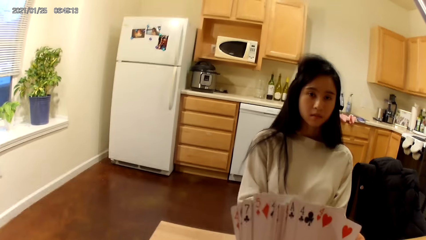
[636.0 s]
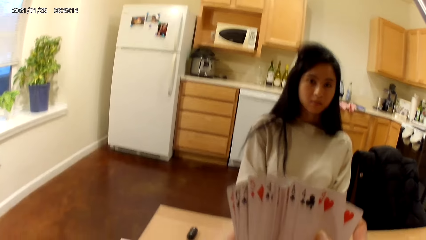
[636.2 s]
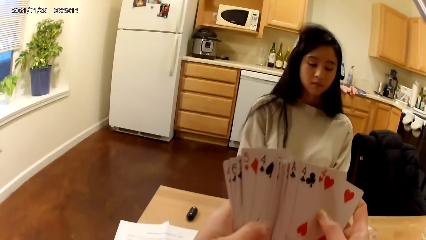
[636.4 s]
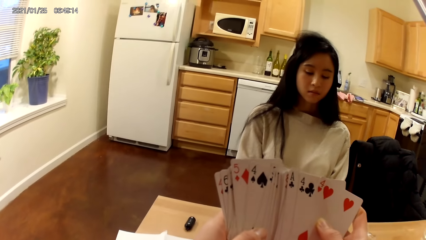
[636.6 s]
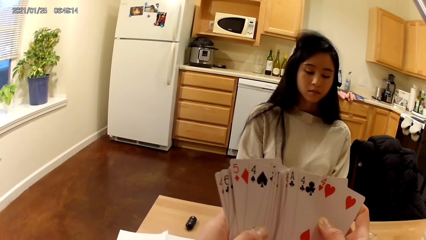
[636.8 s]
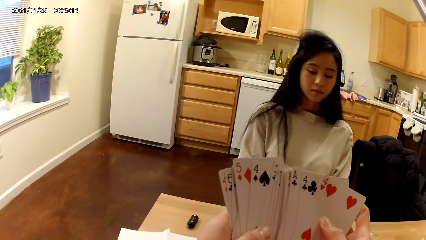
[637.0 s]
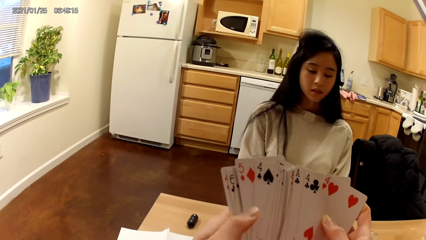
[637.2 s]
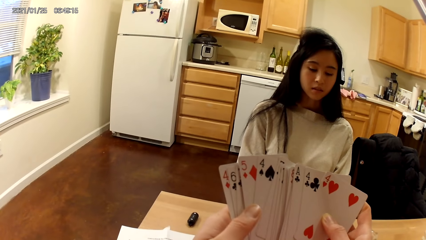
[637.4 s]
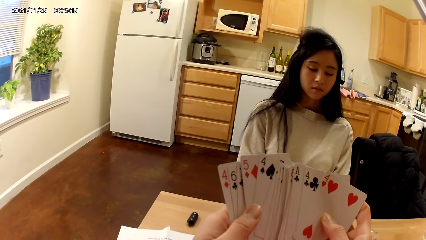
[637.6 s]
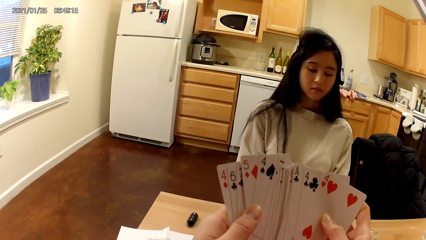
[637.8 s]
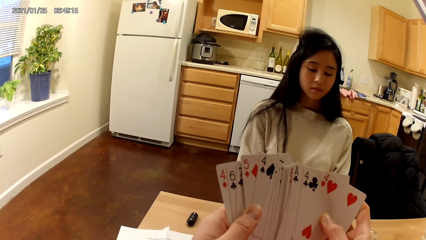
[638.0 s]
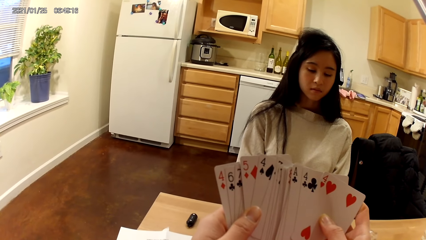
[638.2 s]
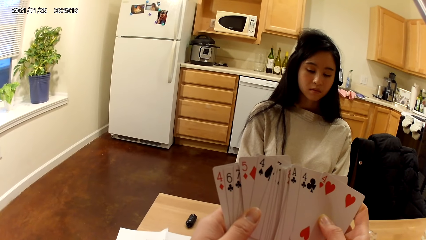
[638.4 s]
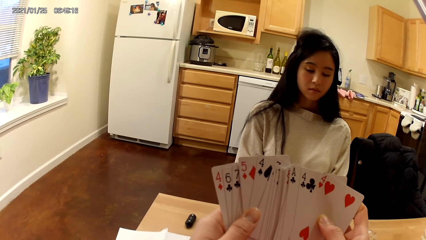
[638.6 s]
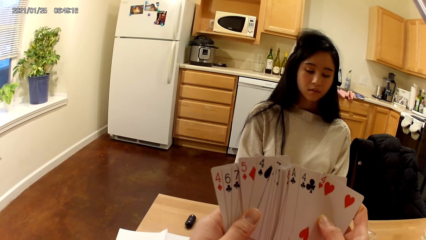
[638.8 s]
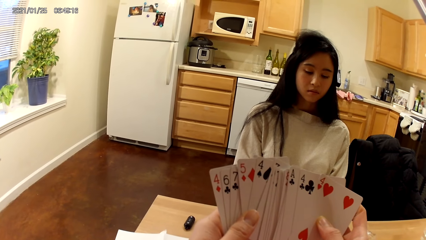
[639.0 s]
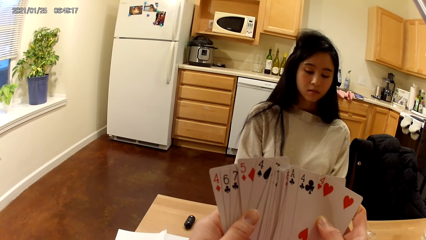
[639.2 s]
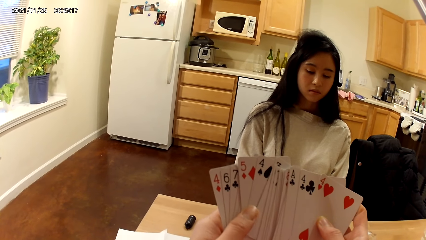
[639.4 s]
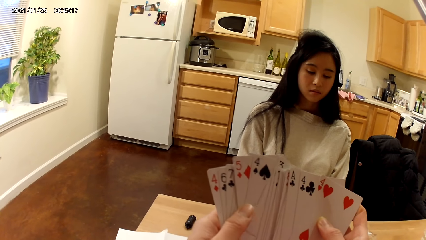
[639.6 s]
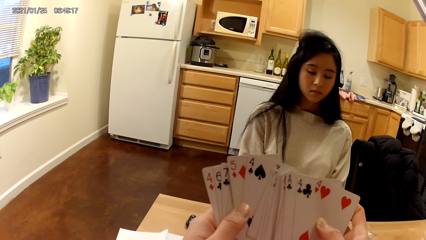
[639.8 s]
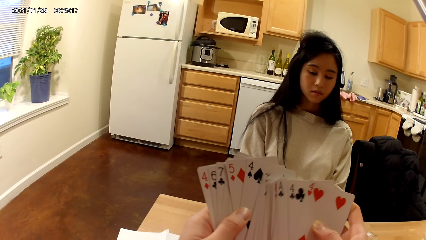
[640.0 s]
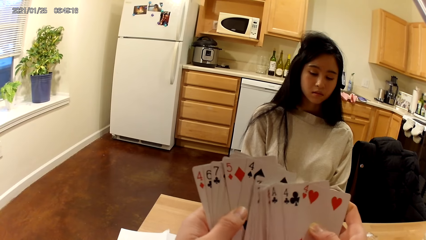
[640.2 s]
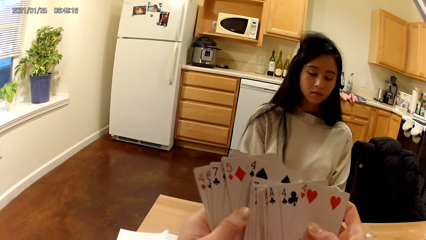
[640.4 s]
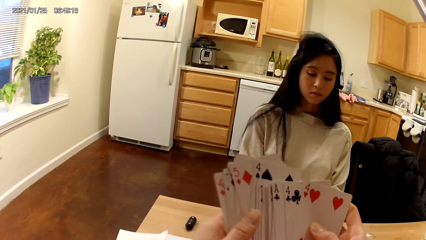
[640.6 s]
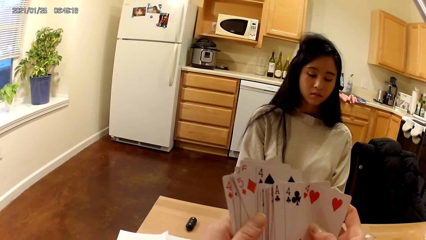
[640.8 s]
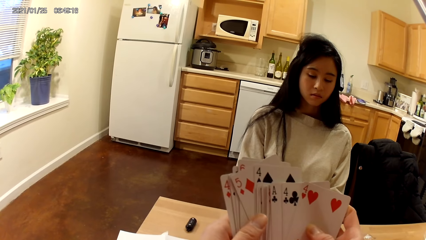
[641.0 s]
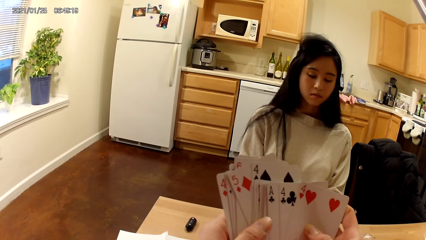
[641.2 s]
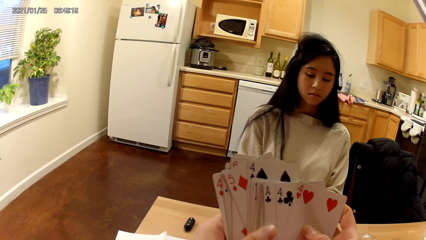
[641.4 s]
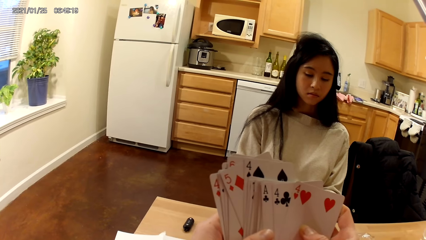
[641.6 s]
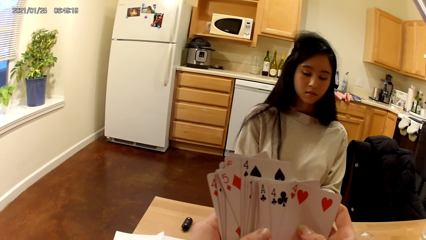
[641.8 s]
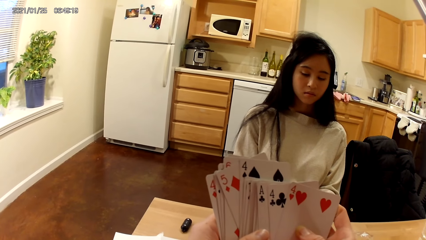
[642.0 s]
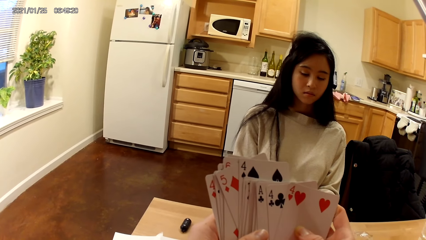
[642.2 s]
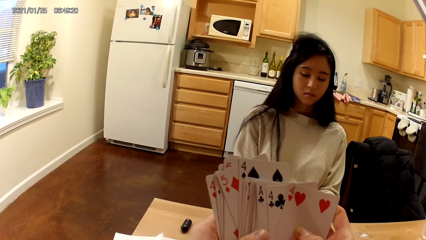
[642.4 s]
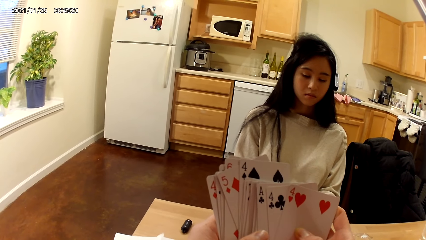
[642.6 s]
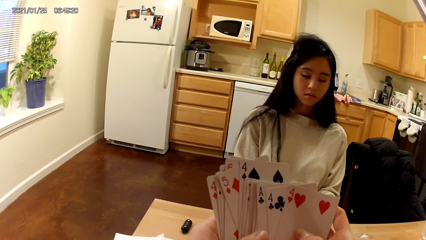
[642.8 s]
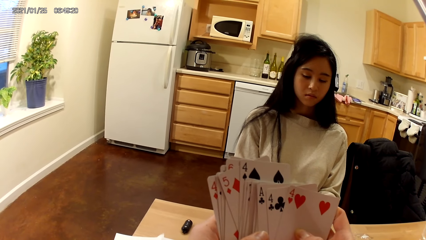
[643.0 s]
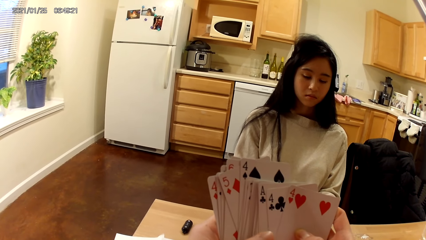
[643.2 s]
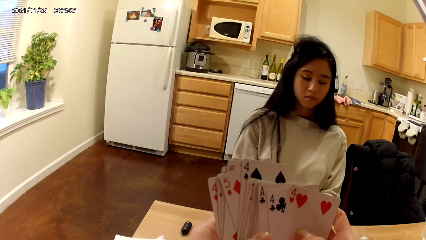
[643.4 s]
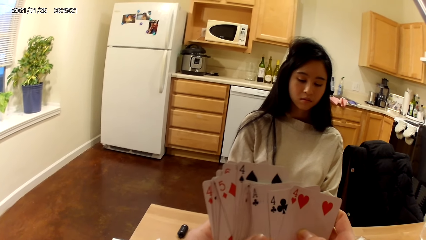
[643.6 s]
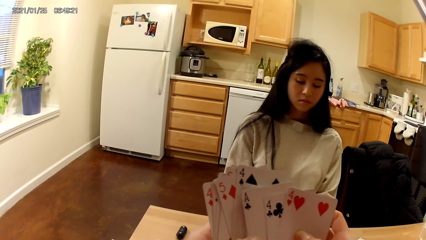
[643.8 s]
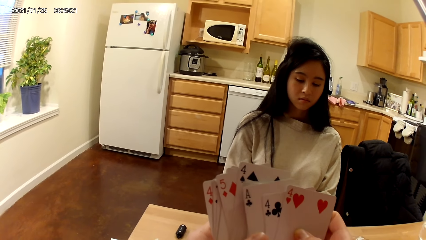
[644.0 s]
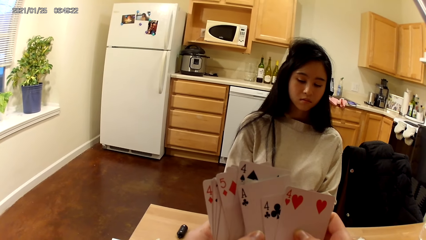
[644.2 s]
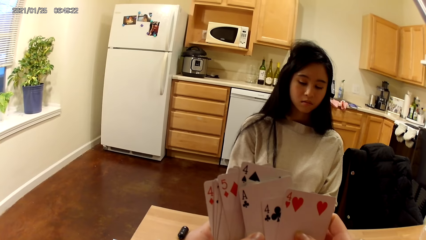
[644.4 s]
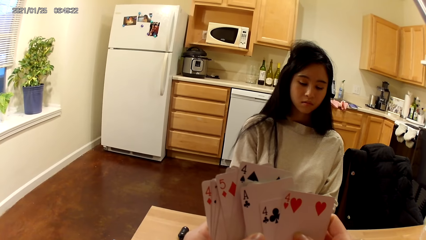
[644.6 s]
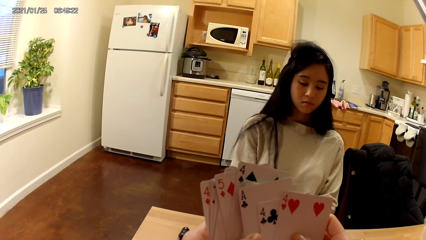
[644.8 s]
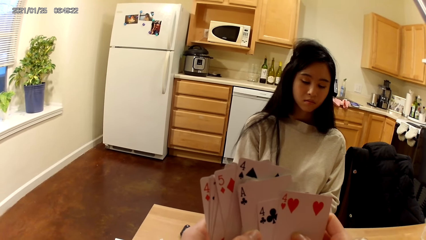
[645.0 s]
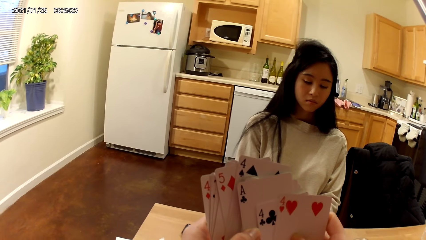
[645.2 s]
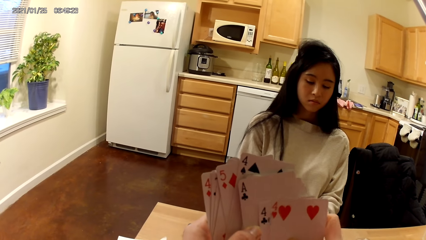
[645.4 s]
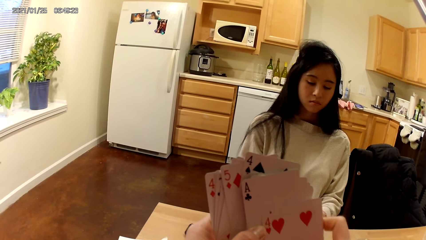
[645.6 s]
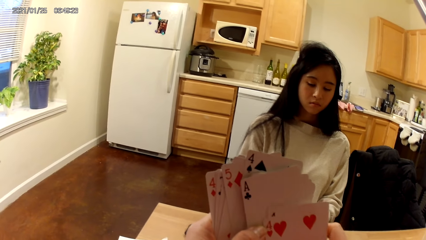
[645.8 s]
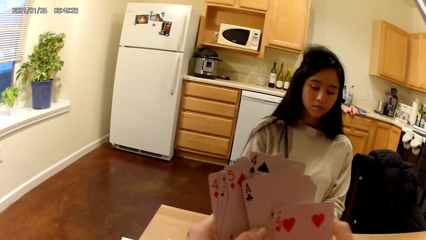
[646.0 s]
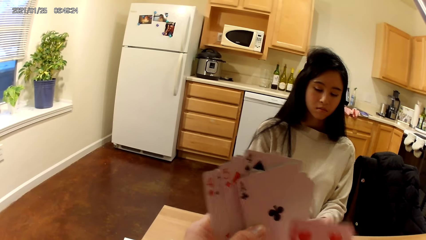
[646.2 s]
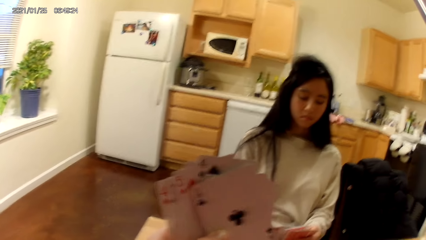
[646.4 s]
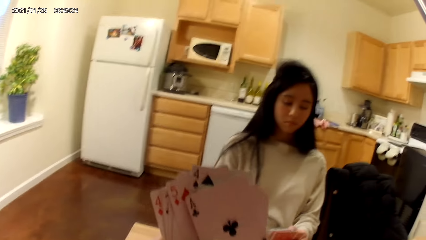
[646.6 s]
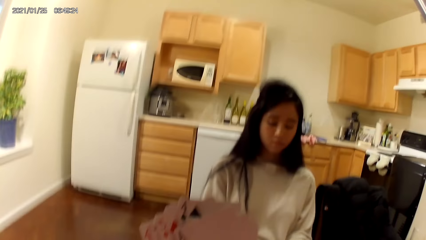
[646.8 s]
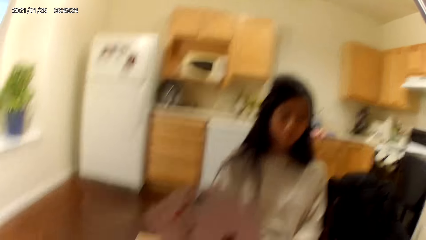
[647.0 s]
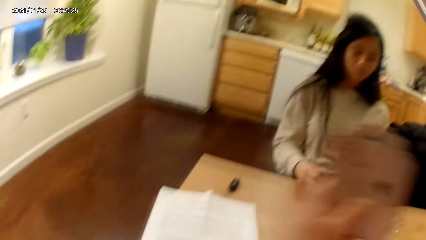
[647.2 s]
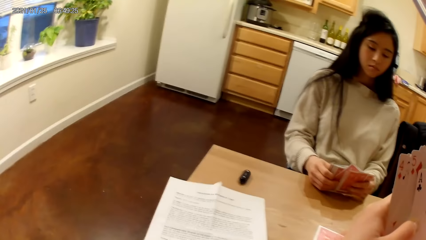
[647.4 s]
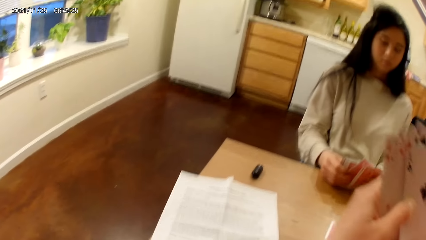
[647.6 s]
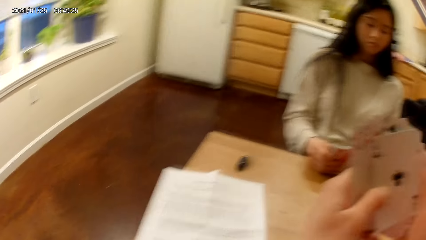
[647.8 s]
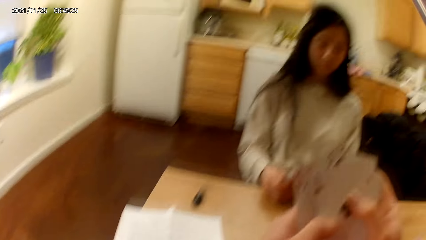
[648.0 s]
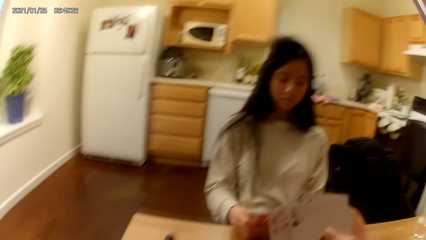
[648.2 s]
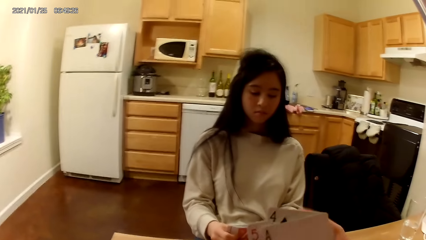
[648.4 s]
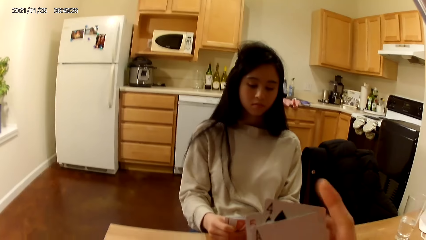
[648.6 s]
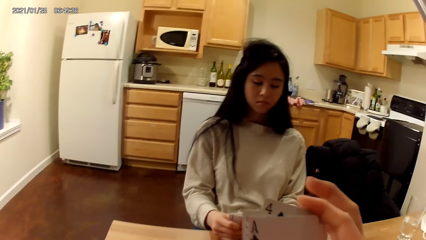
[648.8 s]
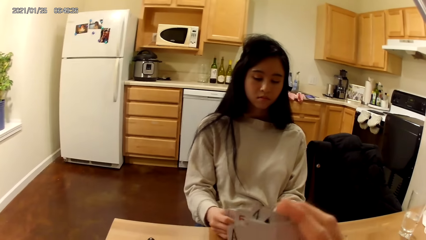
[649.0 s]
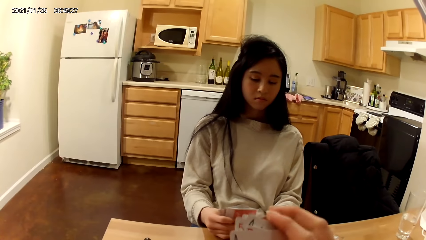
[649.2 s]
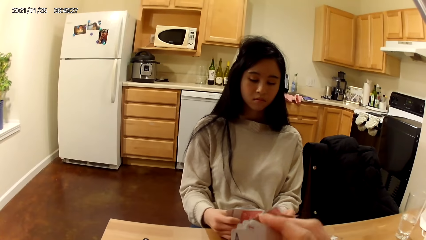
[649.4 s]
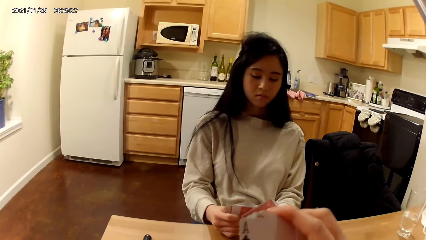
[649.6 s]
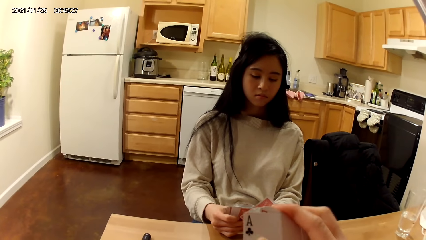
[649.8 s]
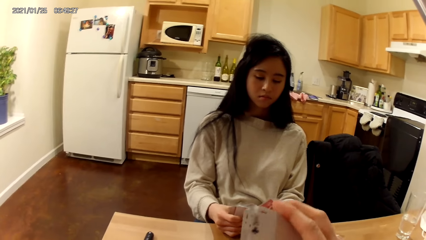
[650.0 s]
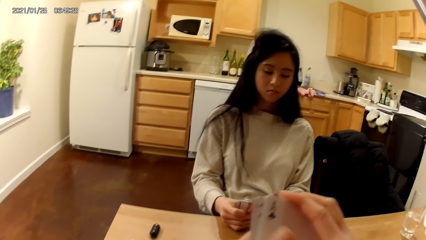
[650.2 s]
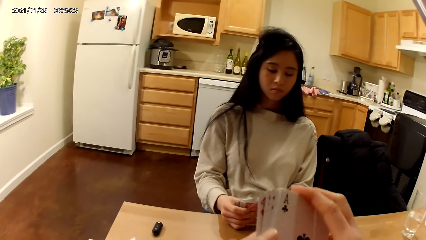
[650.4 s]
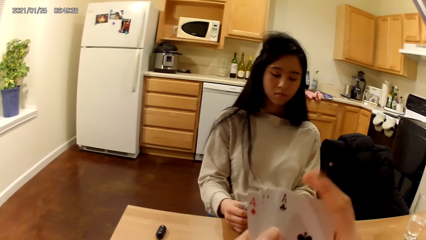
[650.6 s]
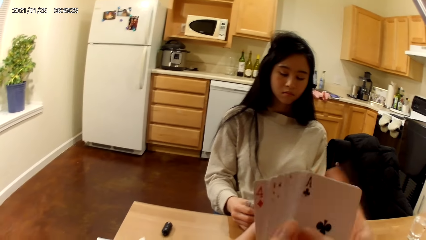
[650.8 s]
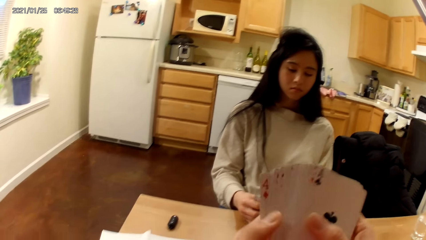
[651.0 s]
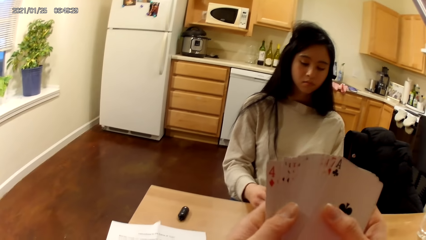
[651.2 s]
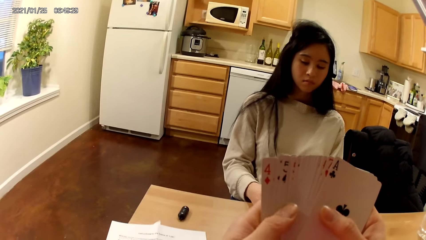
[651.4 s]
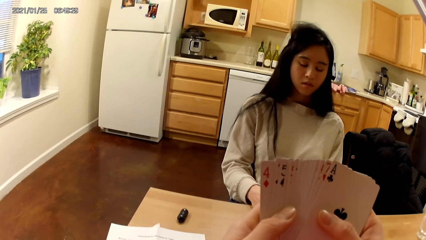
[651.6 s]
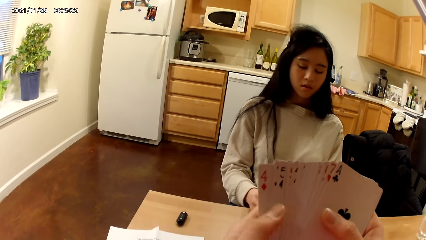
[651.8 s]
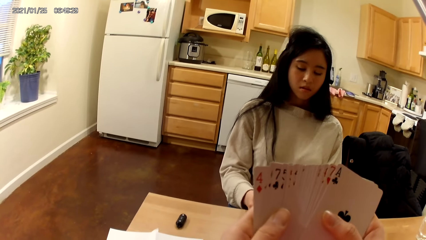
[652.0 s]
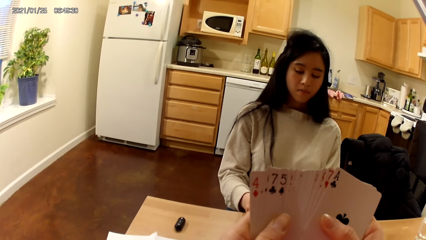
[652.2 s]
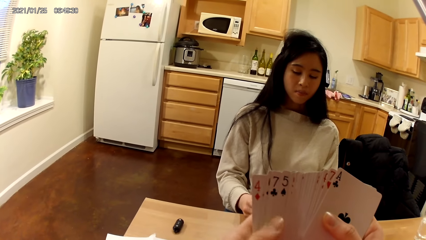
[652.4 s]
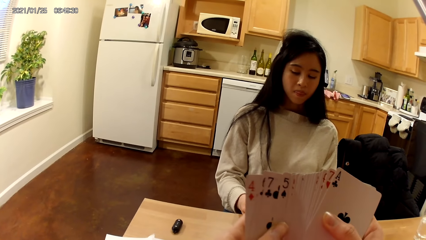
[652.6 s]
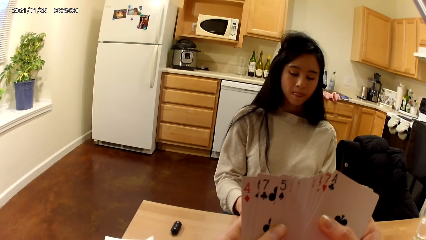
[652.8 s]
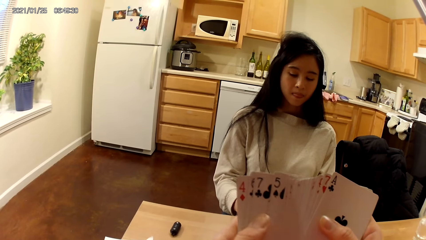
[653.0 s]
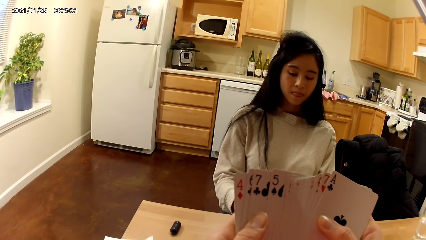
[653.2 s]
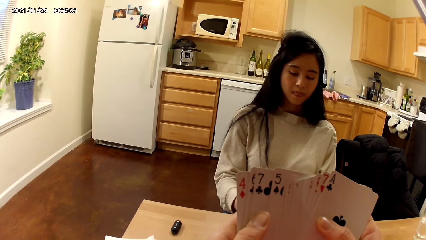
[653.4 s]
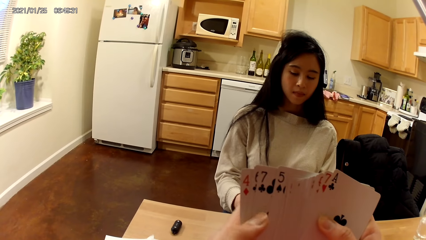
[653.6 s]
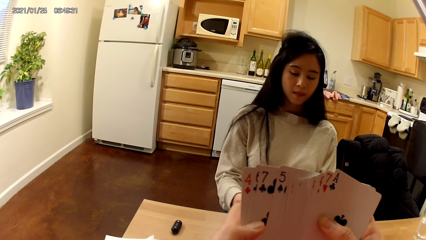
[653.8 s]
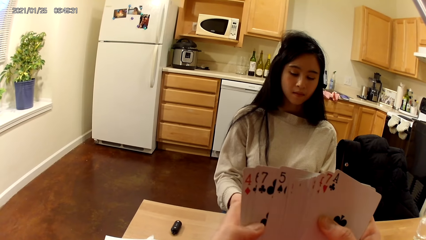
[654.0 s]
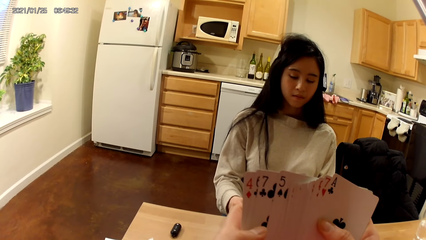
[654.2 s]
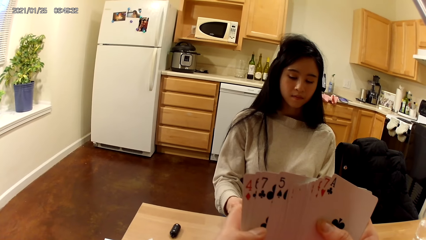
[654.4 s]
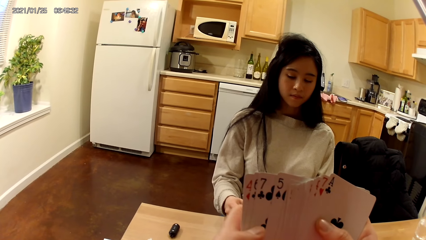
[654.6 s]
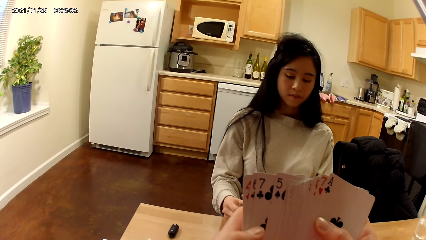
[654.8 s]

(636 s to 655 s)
The camera wearer places two playing cards from the cards in her hands on the table with her right hand. A woman arranges the cards and spreads the playing cards in her hands with both hands. The camera wearer arranges the playing cards in her hands with both hands. She touches the cards. She spreads the playing cards in her hands with both hands. She arranges the cards.
